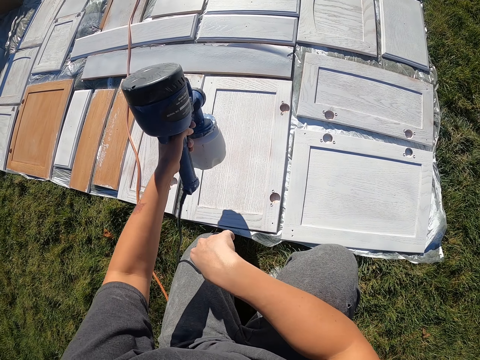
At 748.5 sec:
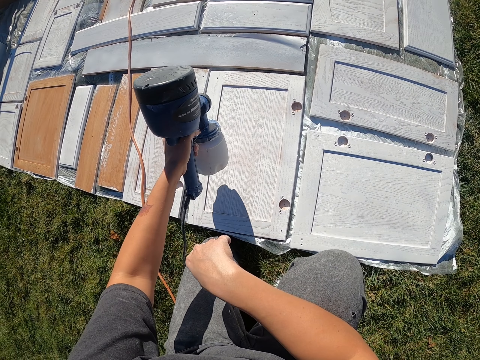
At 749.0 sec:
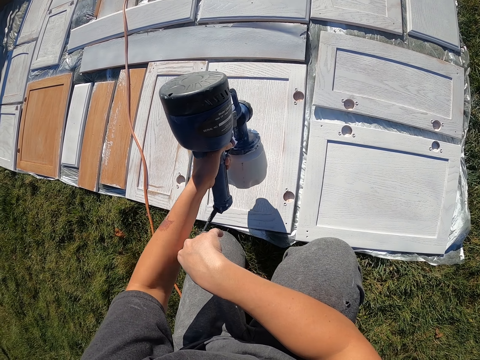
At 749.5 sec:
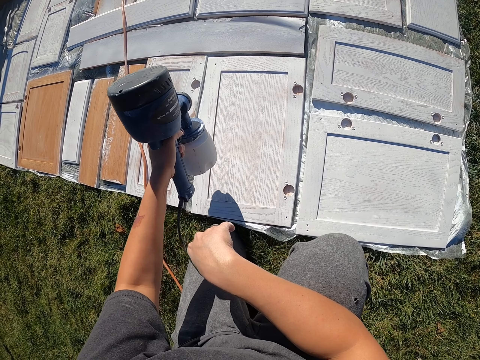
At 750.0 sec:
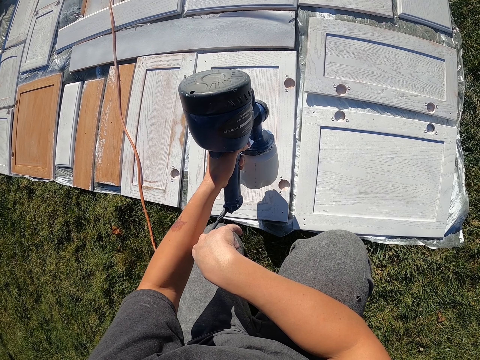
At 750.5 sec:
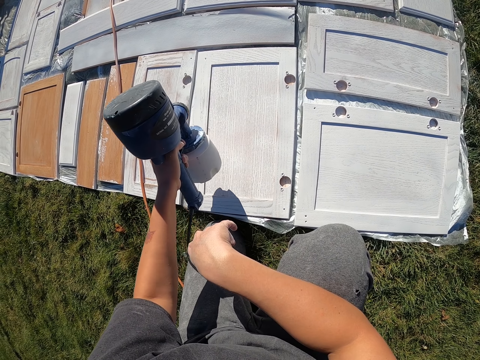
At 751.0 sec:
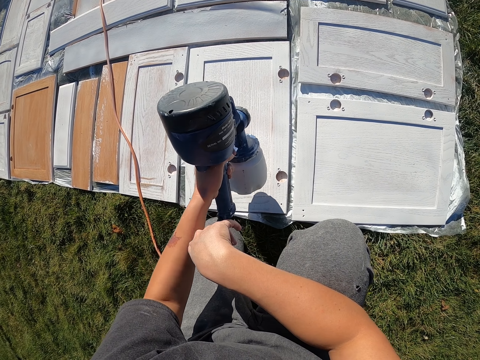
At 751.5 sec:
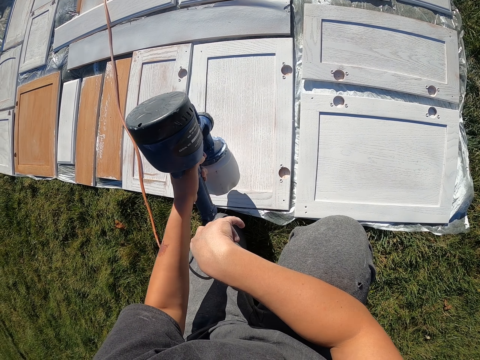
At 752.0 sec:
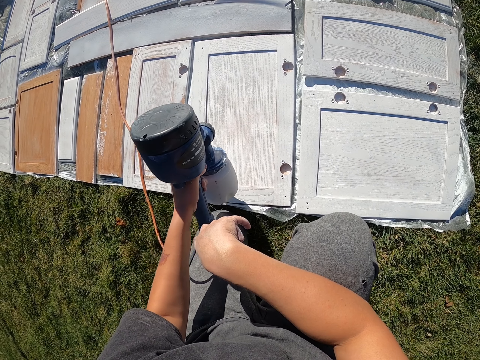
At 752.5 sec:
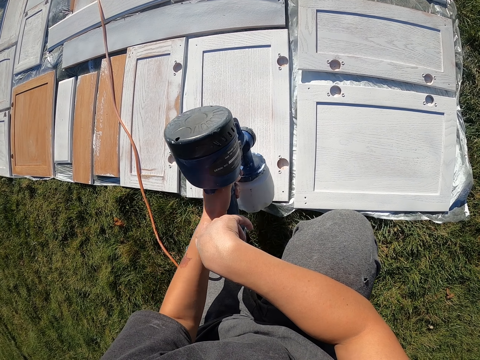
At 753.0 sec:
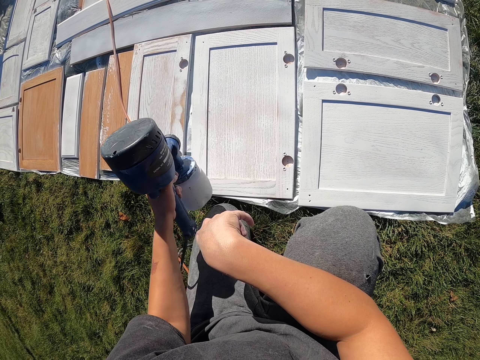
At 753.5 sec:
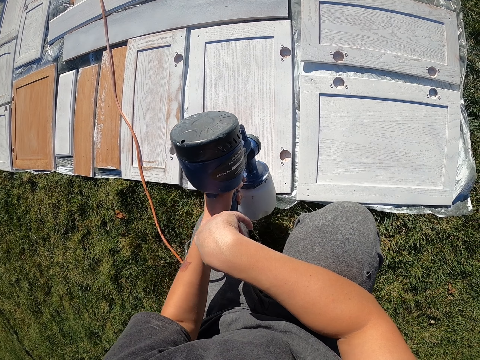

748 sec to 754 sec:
The camera wearer sprays paint on the piece of wood.

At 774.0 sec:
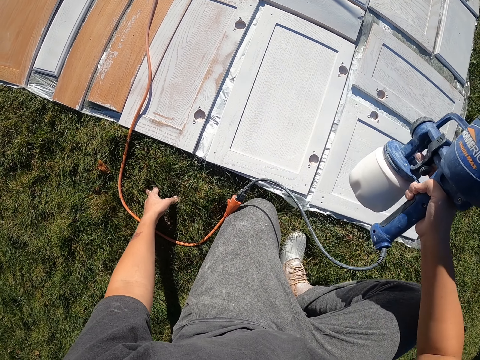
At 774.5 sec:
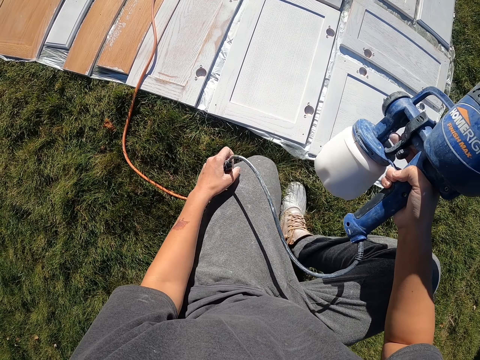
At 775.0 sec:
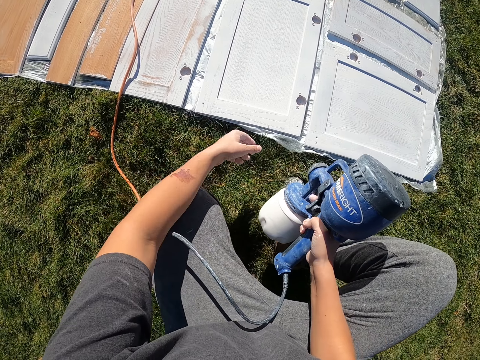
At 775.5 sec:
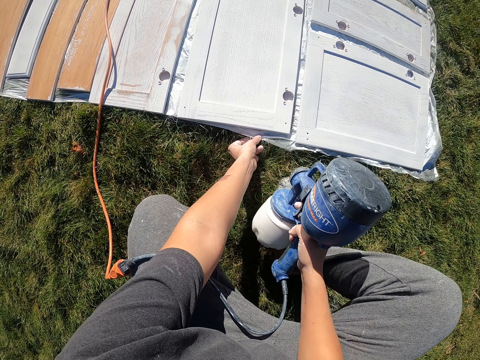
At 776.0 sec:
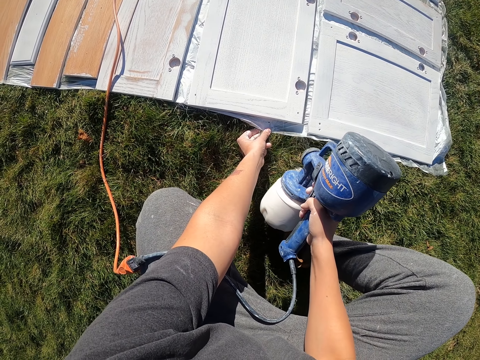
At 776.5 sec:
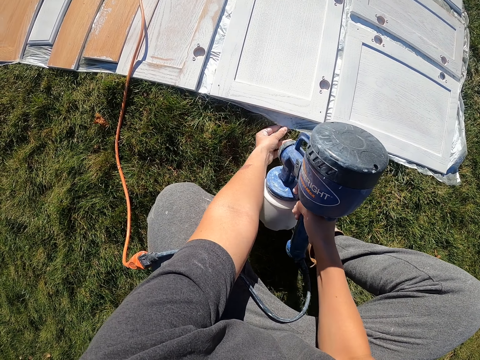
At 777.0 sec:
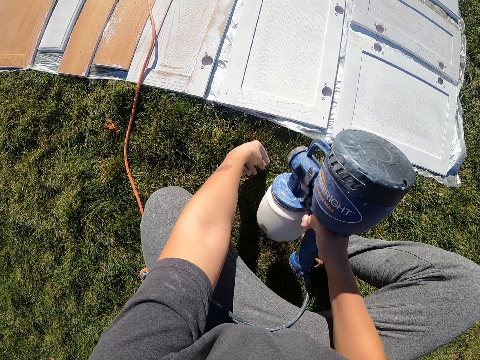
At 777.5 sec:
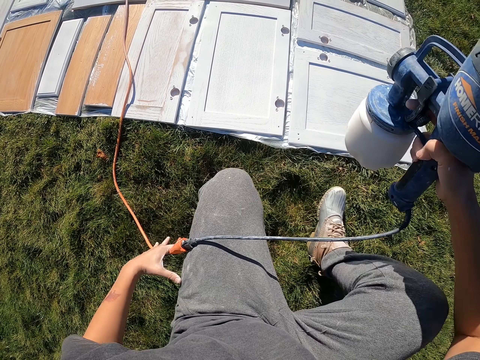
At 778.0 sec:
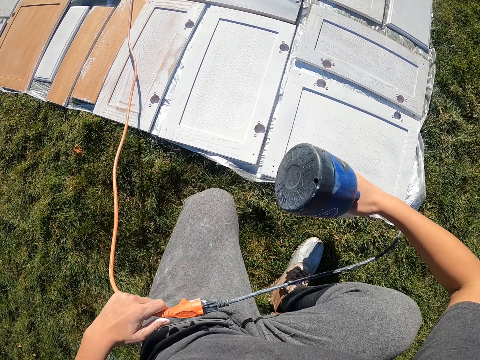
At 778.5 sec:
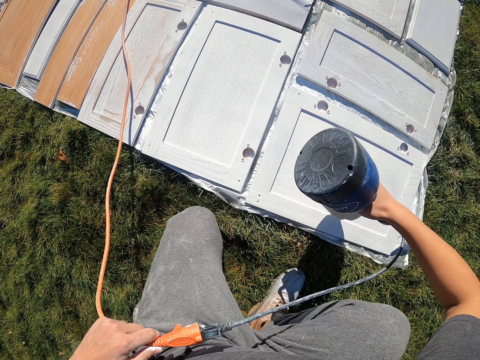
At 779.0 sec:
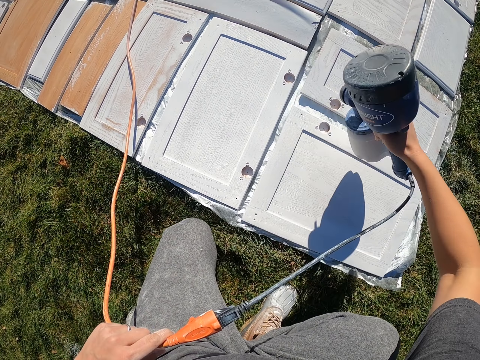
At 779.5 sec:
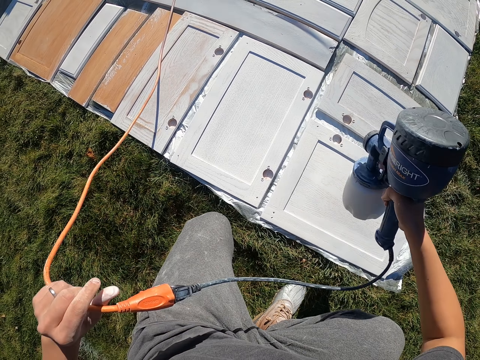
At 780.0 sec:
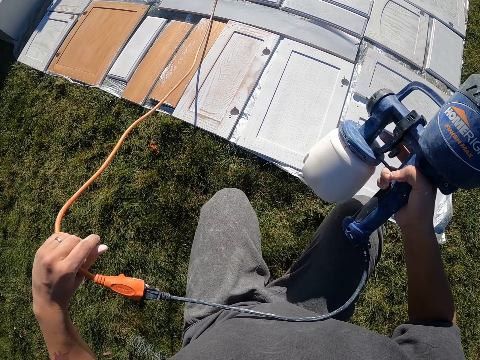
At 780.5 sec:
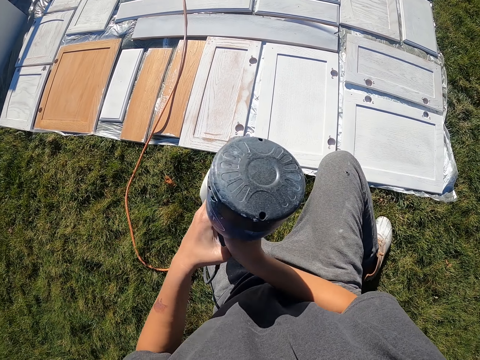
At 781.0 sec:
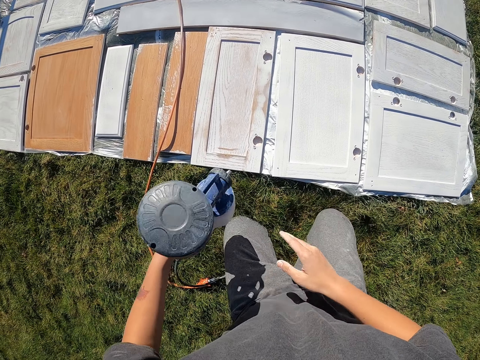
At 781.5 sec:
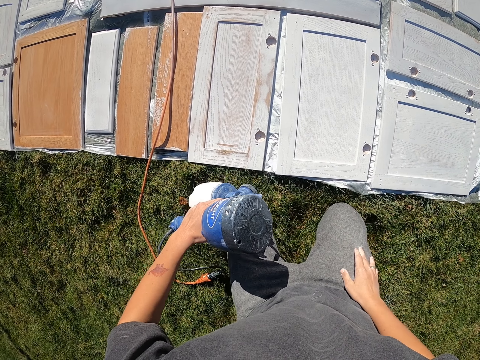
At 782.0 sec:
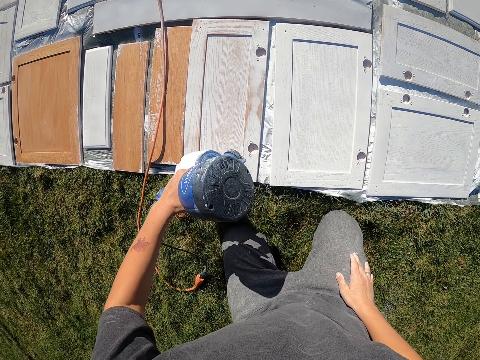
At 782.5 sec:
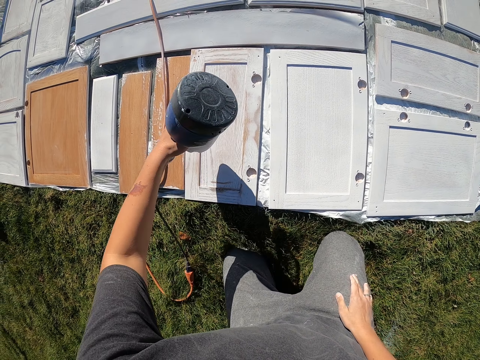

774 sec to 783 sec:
The camera wearer holds a paper. They spray paint on the piece of wood. They hold the wire. They spray paint on the piece of wood.

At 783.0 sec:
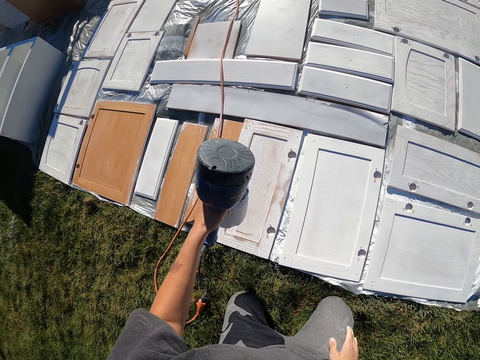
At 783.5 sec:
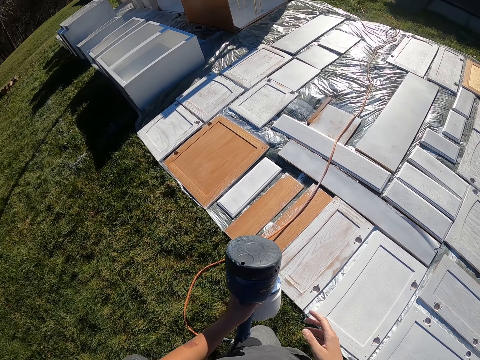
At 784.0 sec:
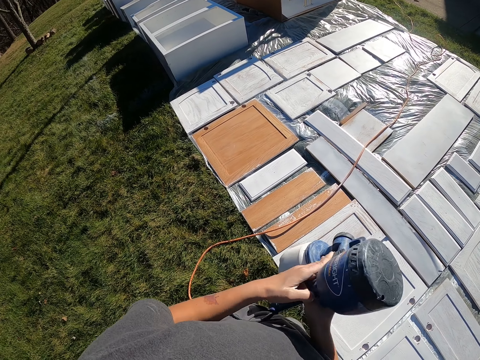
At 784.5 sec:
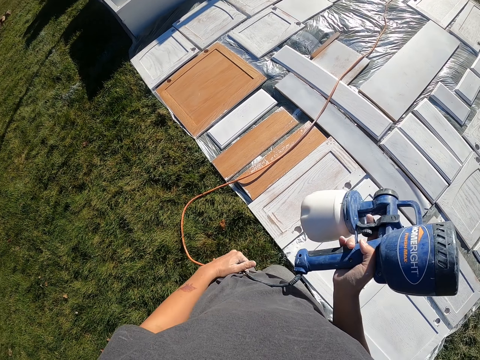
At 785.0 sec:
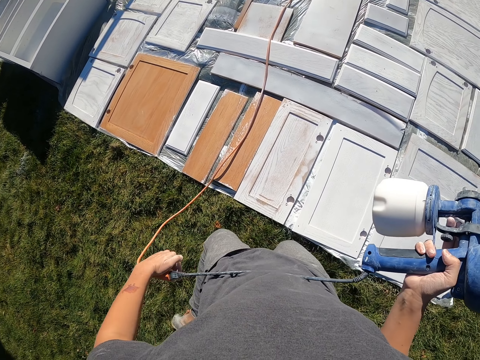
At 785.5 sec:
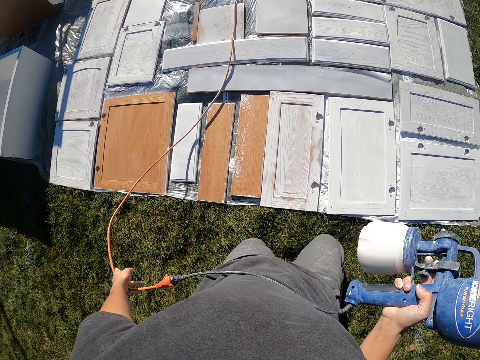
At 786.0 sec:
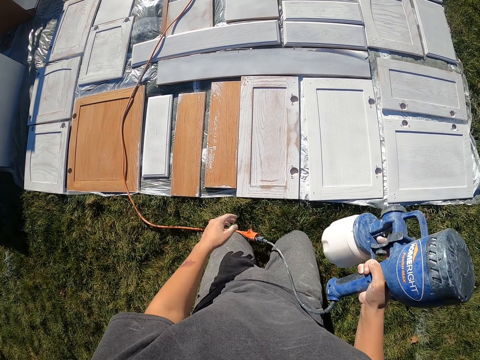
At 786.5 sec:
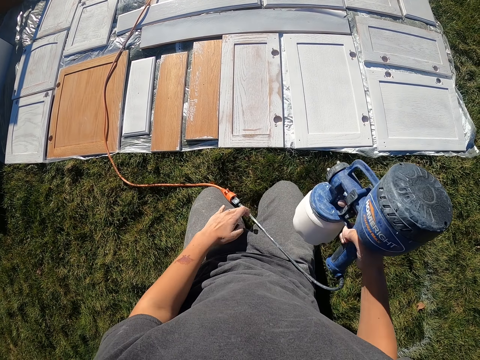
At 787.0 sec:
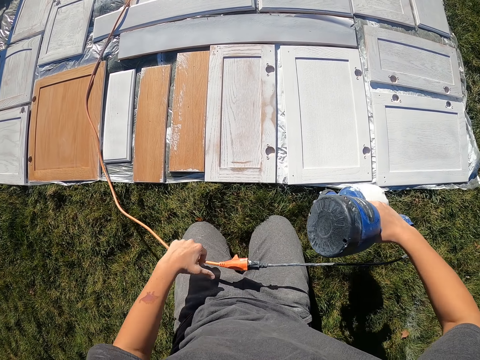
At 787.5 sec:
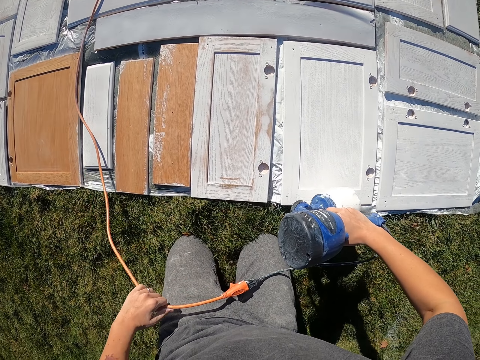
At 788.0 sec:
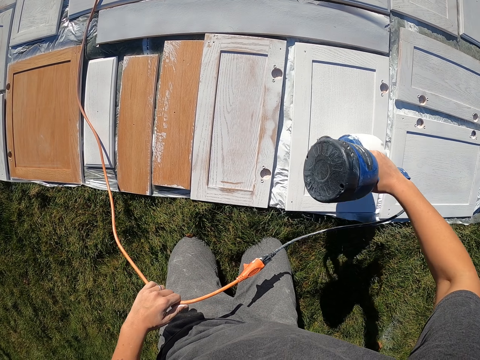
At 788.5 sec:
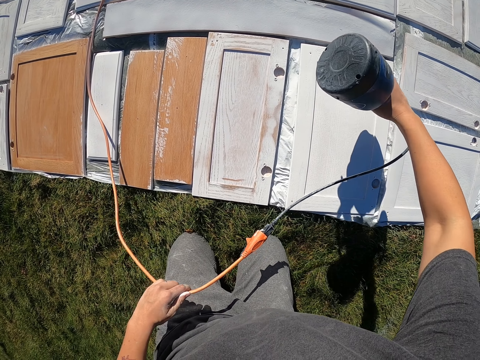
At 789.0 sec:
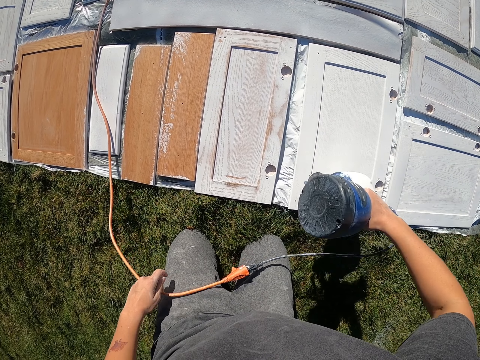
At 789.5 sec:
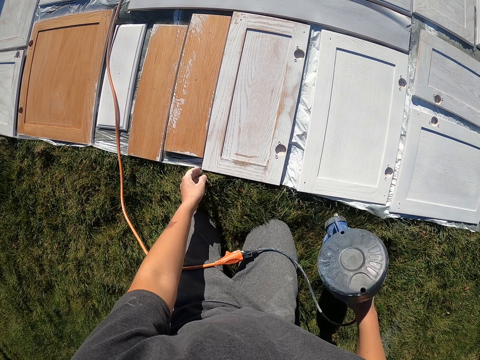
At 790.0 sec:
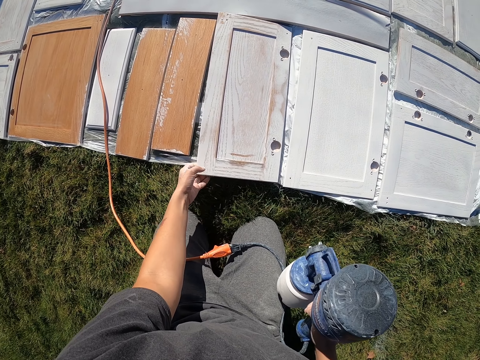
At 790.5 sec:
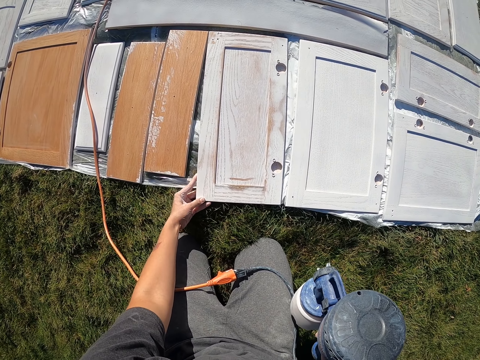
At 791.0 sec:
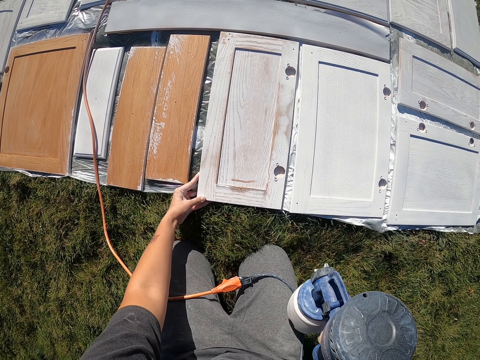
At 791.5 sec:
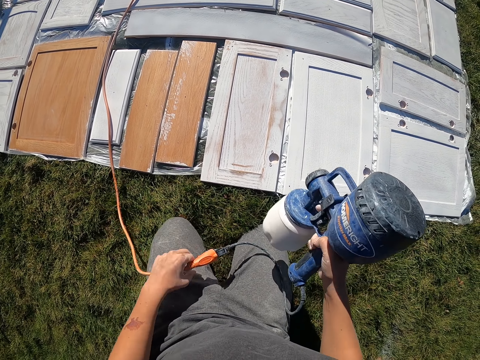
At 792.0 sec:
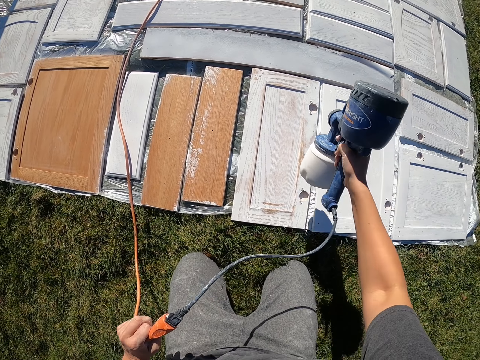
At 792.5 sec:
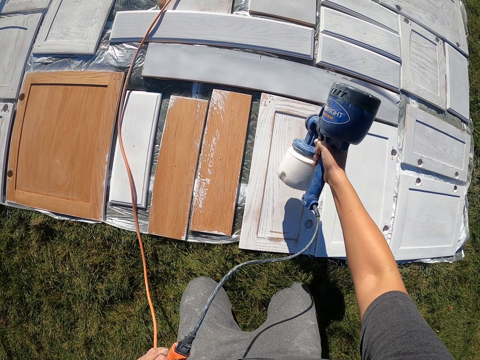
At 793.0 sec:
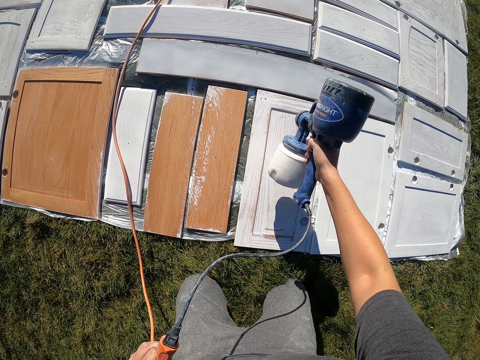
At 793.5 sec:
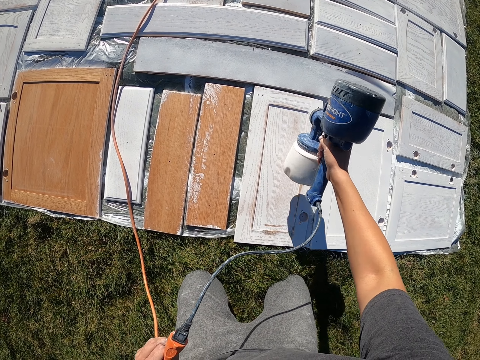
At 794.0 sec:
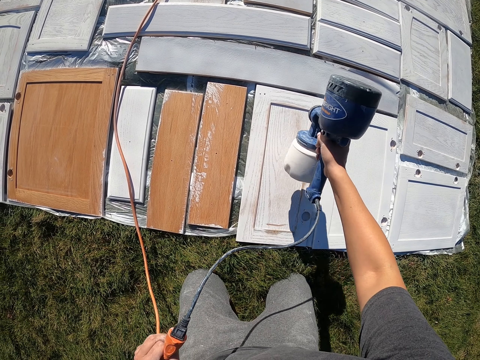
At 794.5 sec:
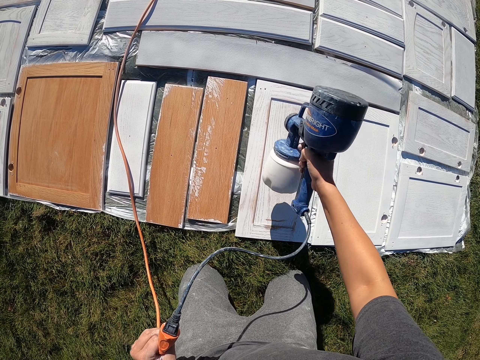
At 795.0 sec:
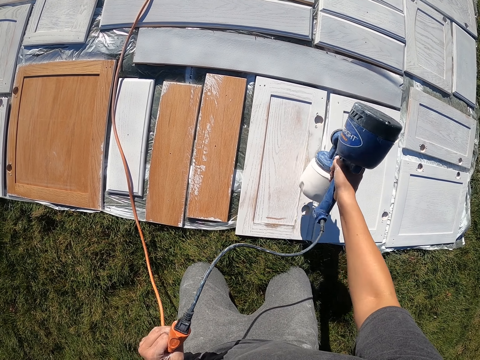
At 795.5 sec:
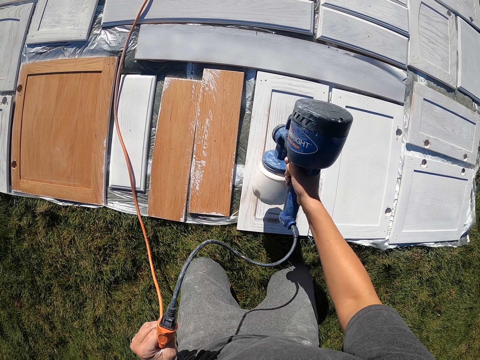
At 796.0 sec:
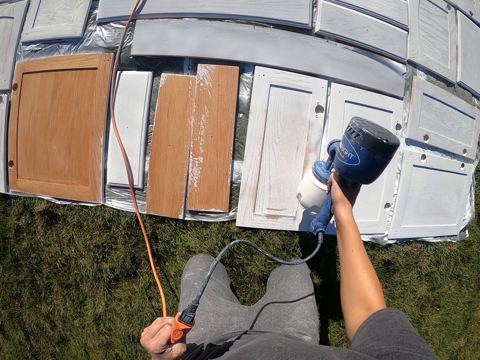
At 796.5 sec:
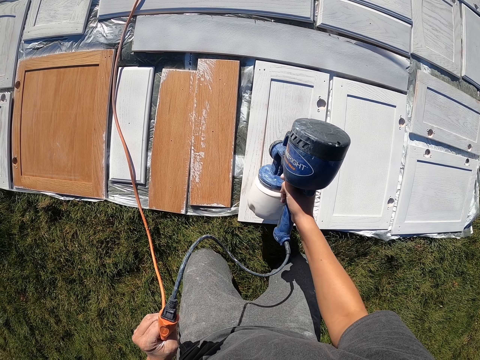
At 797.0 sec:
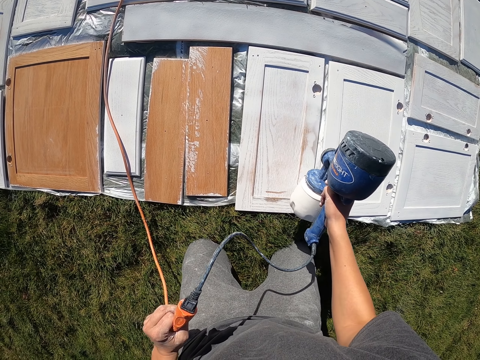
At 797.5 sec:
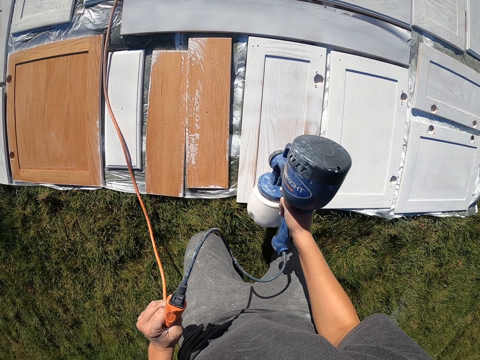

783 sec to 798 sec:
The camera wearer moves the wire. They spray paint on the piece of wood. They move the piece of wood. They spray paint on the piece of wood.
